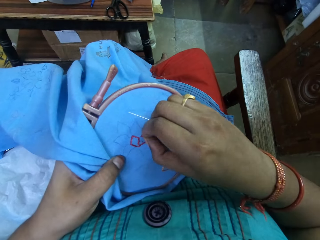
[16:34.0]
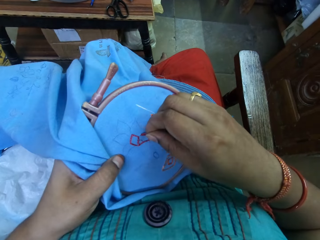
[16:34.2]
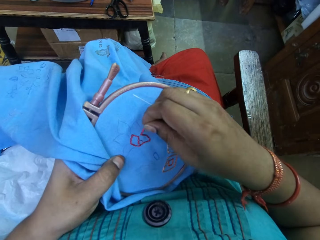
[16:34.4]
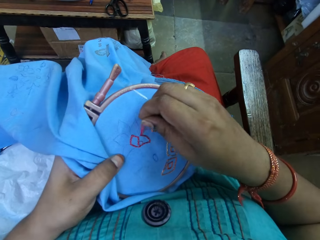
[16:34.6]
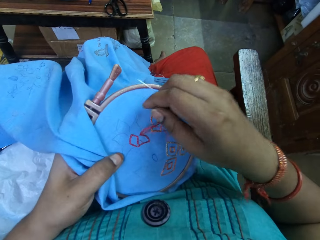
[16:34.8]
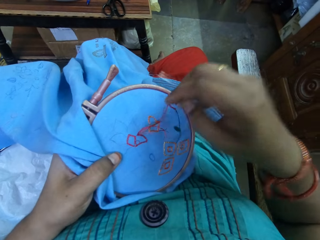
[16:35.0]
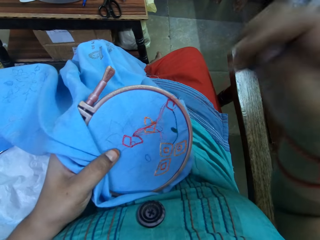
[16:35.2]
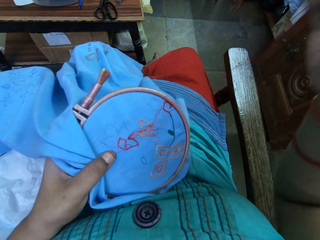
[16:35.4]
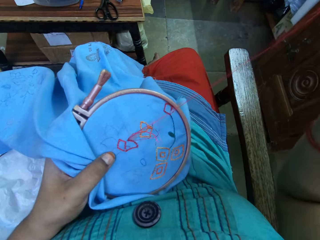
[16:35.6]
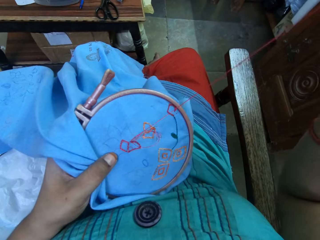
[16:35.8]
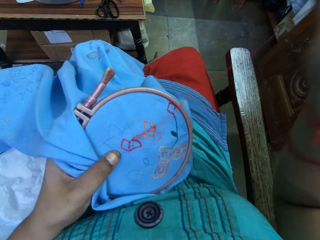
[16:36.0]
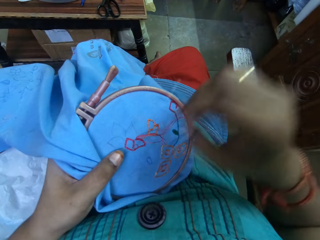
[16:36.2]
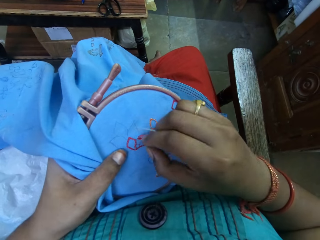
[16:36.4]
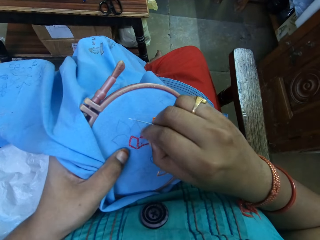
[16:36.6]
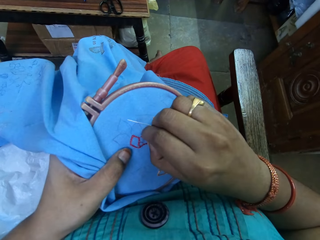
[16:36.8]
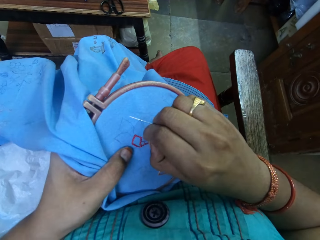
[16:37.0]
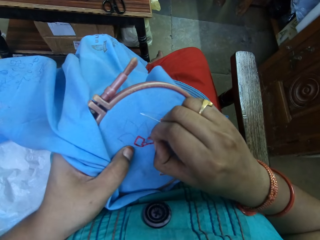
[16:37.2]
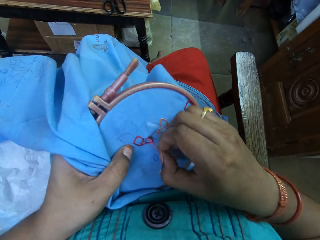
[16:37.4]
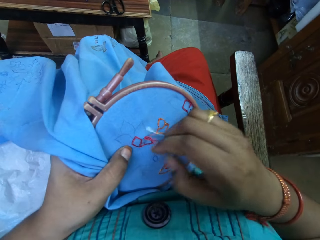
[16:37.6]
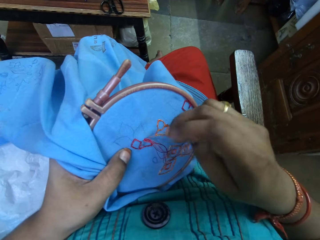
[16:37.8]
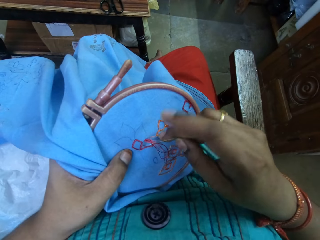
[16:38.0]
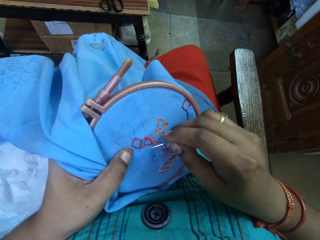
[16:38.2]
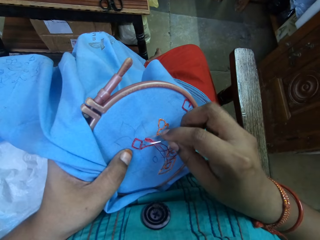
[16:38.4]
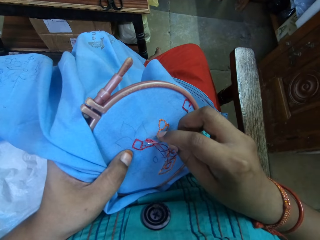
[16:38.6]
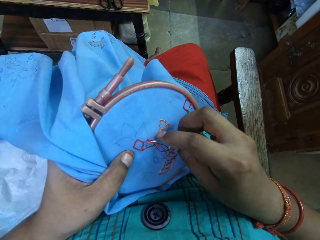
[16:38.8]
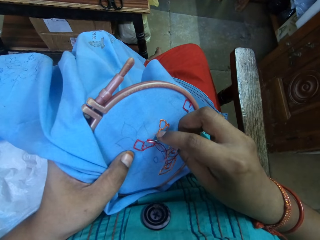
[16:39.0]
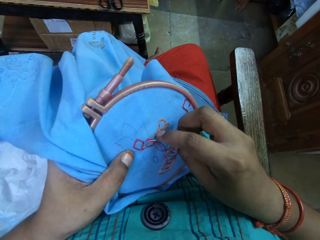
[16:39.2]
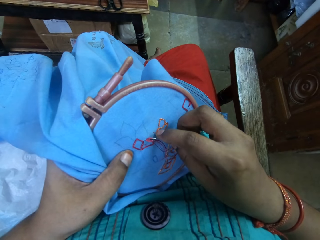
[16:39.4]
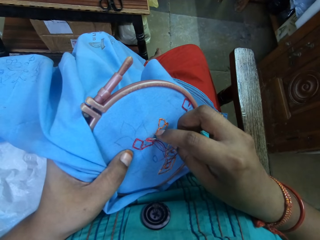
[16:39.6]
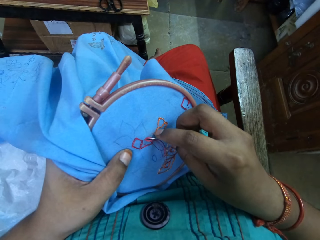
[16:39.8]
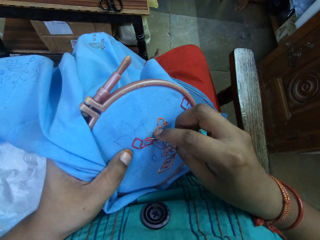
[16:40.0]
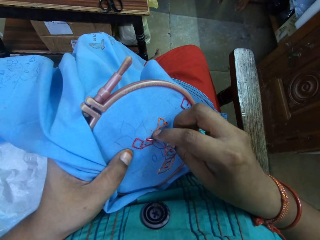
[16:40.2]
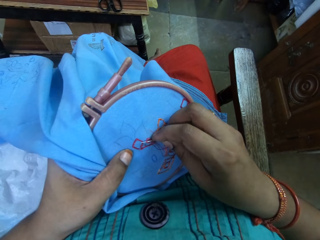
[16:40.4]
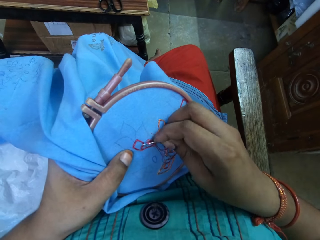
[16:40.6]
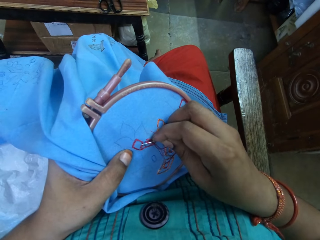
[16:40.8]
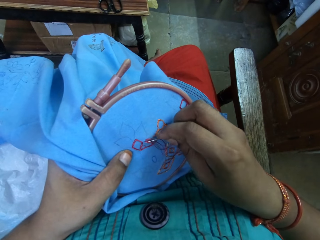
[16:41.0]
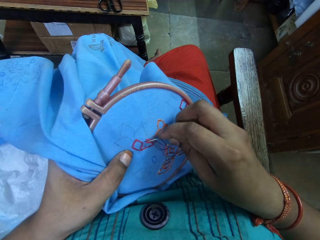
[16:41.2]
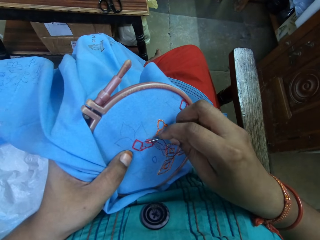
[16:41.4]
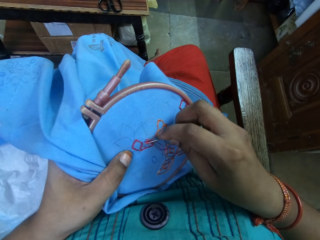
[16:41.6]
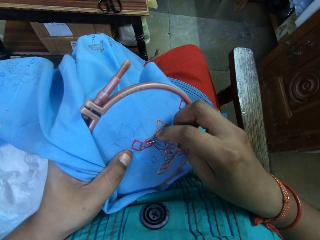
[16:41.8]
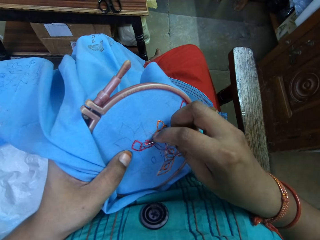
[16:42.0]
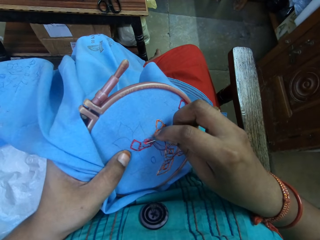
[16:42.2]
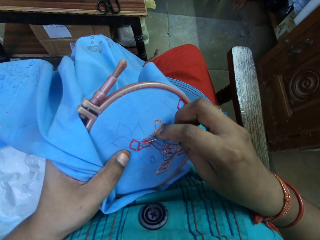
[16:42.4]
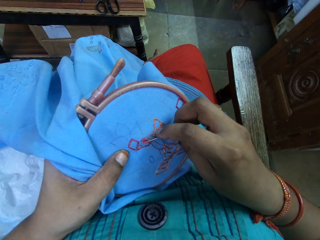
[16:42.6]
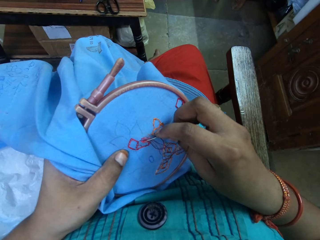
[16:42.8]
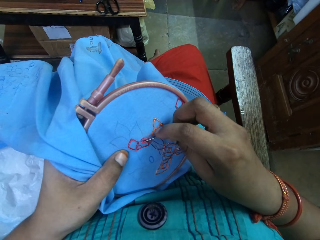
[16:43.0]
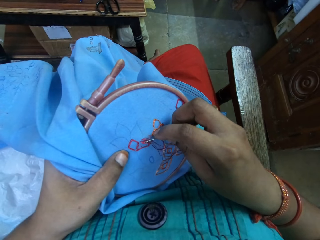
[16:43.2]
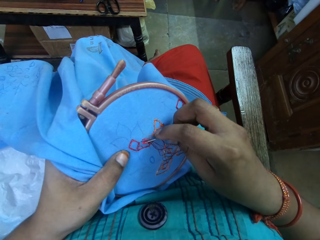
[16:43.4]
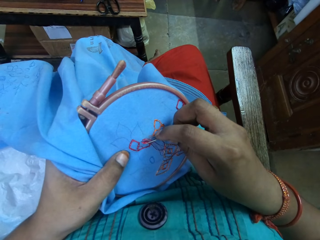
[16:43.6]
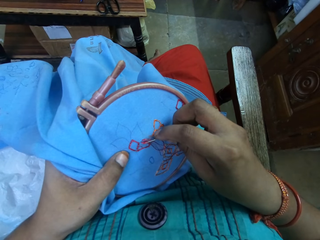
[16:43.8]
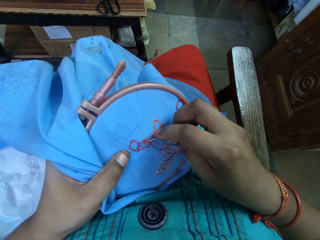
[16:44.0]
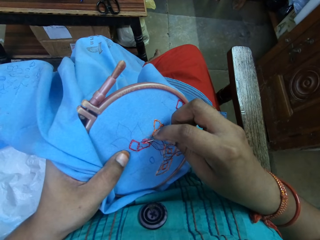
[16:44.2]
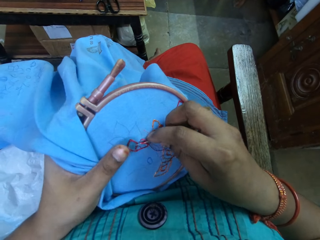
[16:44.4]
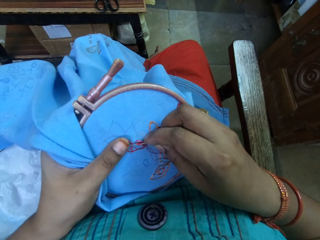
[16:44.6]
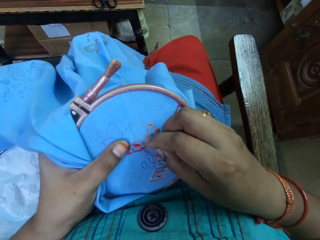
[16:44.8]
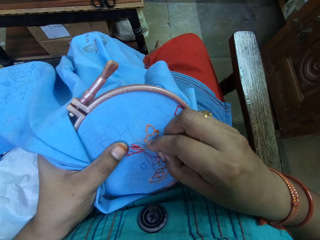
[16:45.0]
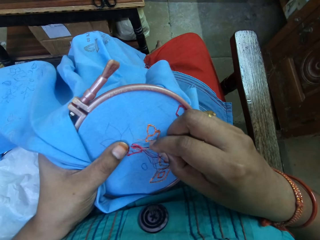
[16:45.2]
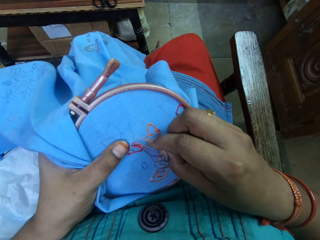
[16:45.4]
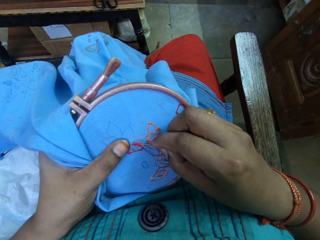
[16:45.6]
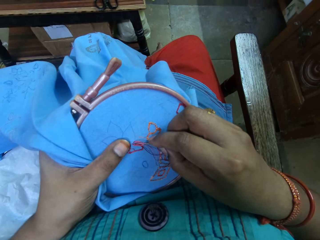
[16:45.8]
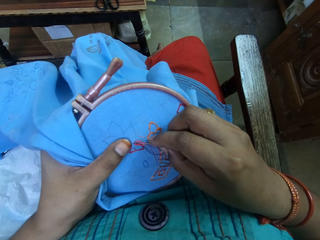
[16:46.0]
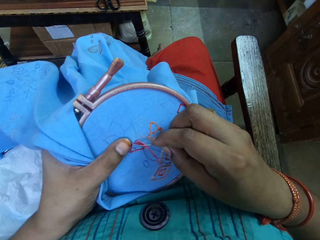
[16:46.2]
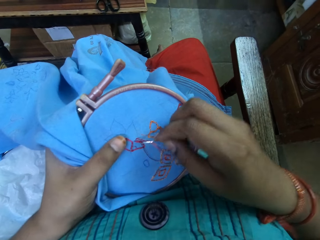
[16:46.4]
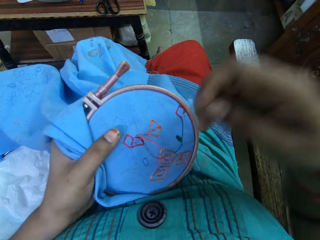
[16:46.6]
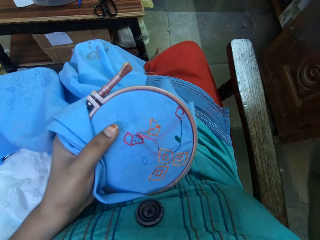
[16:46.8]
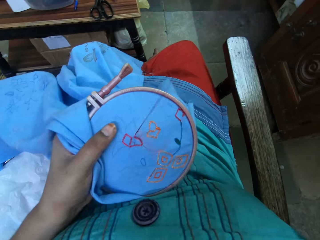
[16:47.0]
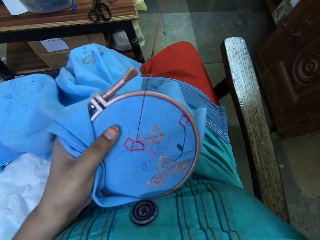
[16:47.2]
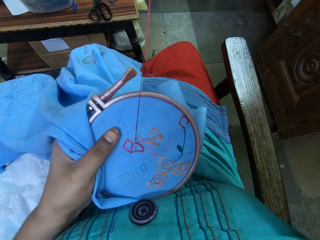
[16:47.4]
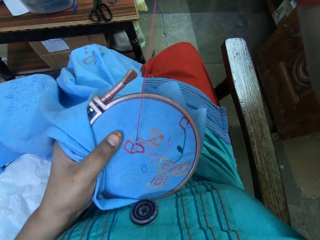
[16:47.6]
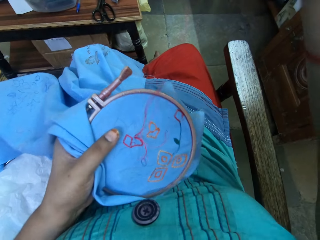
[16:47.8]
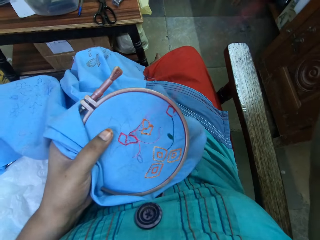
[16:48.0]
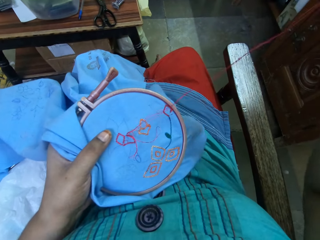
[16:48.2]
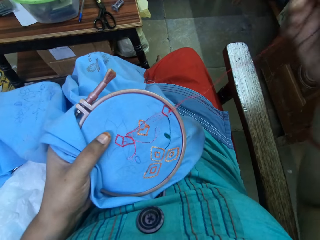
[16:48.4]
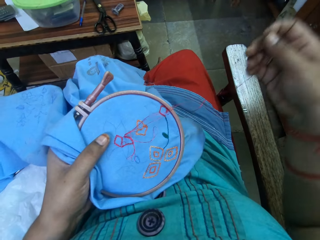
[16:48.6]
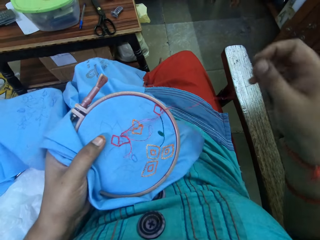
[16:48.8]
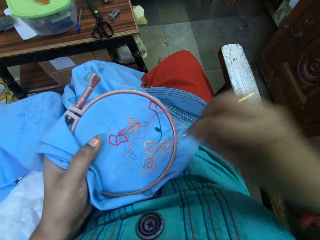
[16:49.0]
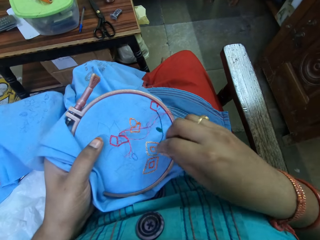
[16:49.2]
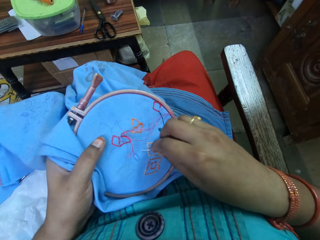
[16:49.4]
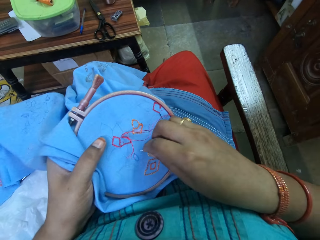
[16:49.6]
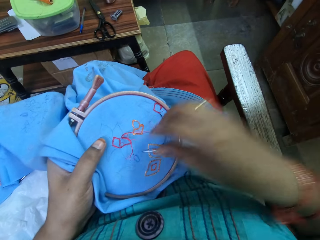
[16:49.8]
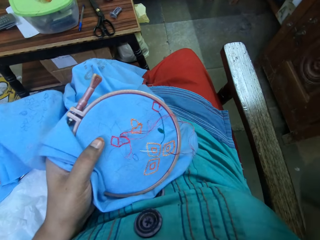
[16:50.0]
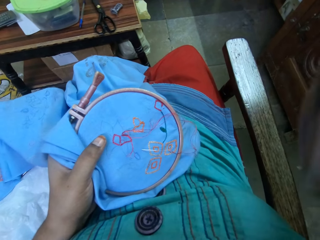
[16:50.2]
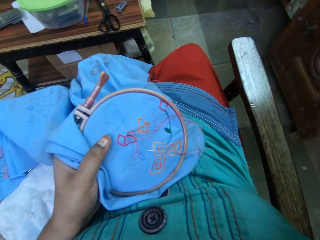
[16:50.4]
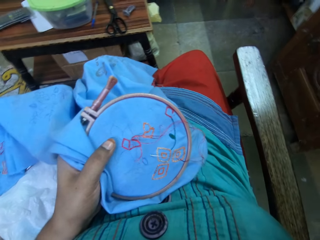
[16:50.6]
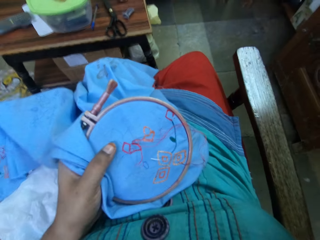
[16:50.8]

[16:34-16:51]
The camera wearer untangles a thread. They pull the thread. They untangle the thread. They untie the thread. They untangle the thread with the needle. They pull the thread. They pierce a needle in the cloth. They fix the camera on the head. They raise the hand.
